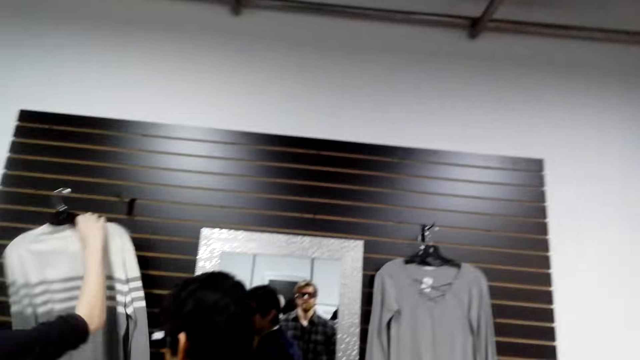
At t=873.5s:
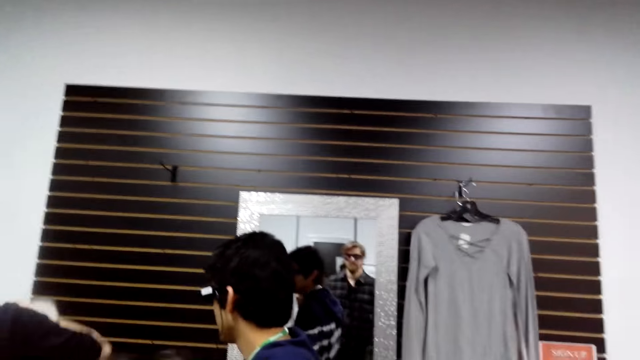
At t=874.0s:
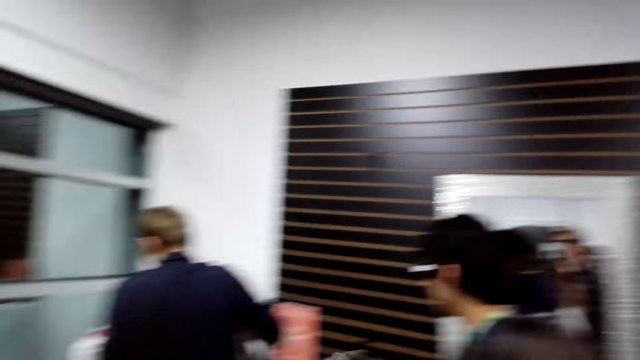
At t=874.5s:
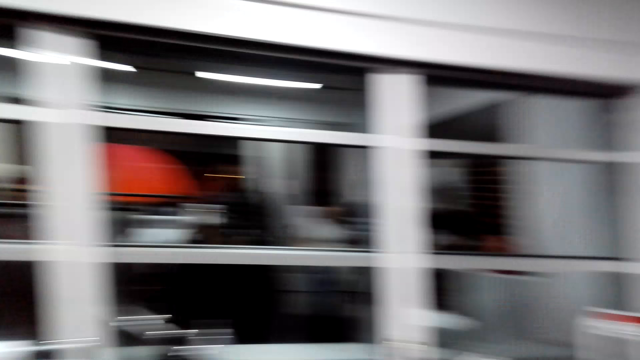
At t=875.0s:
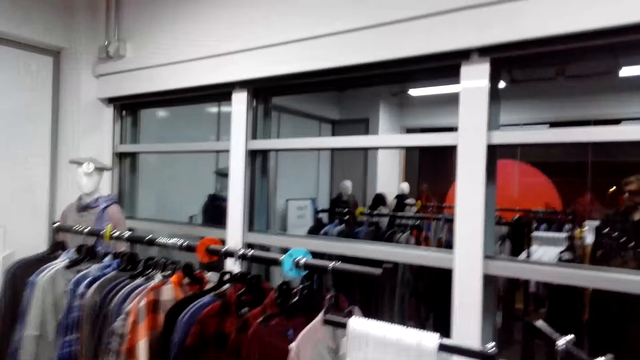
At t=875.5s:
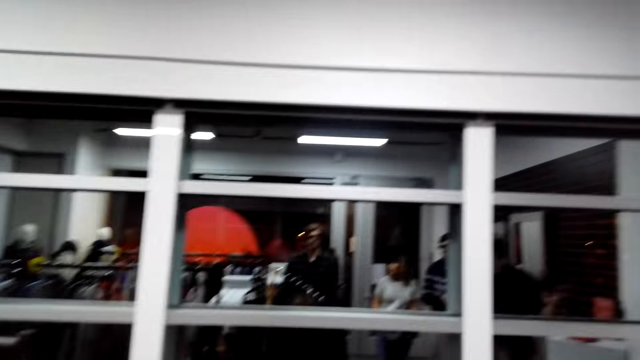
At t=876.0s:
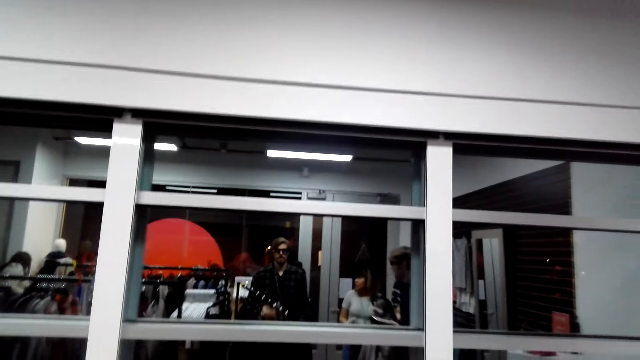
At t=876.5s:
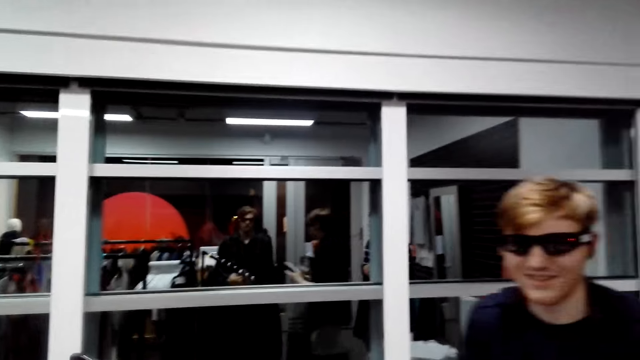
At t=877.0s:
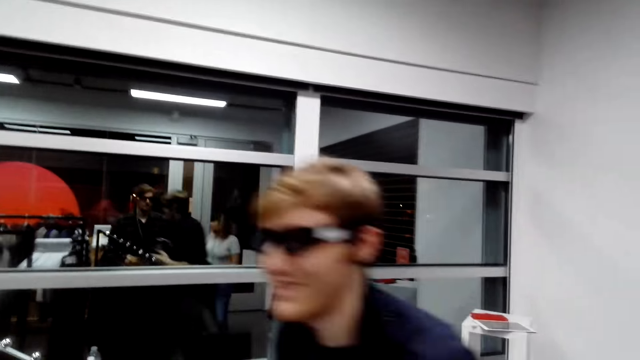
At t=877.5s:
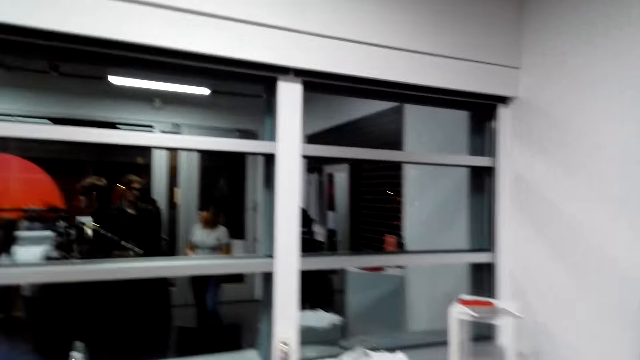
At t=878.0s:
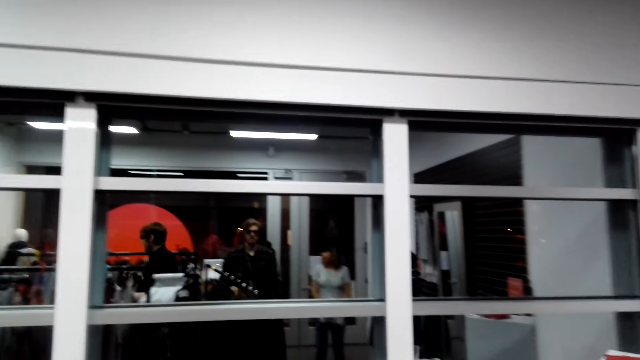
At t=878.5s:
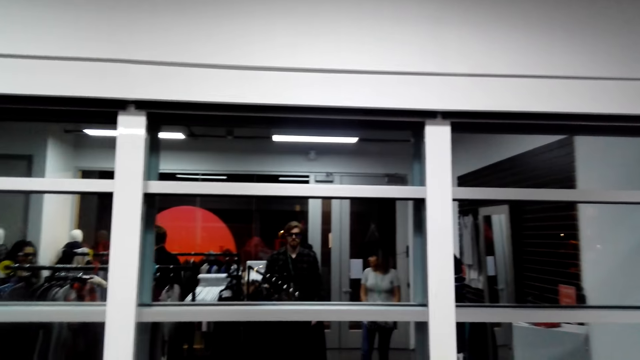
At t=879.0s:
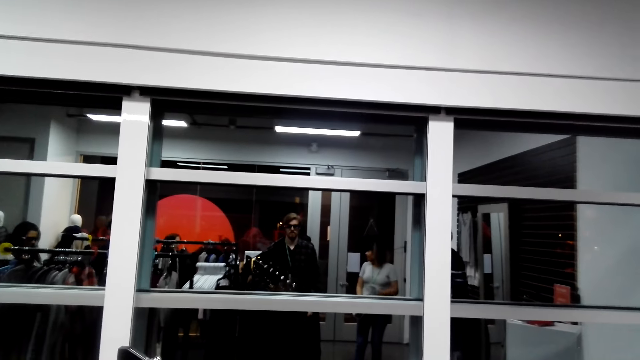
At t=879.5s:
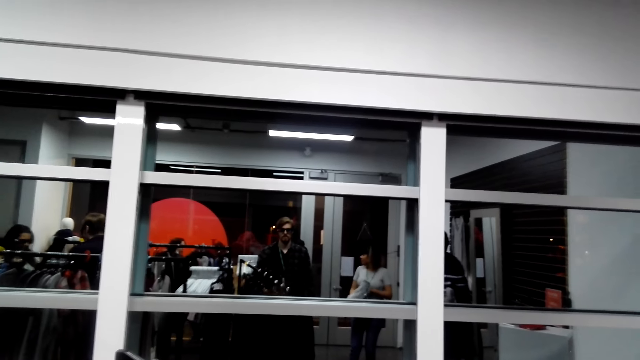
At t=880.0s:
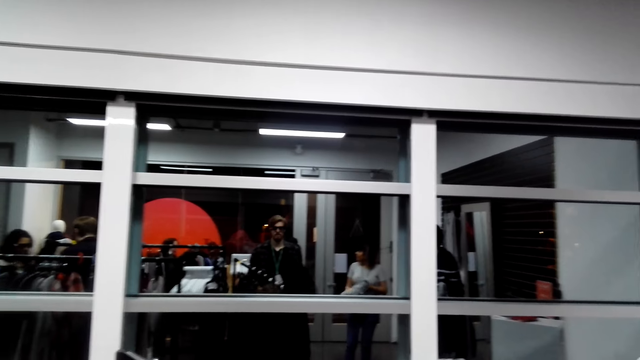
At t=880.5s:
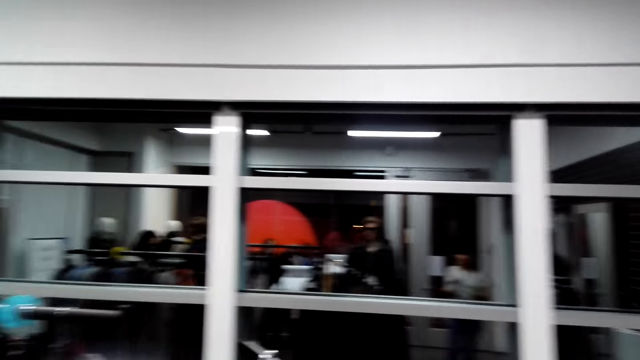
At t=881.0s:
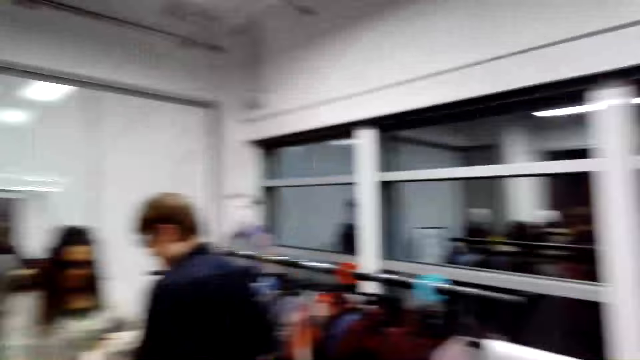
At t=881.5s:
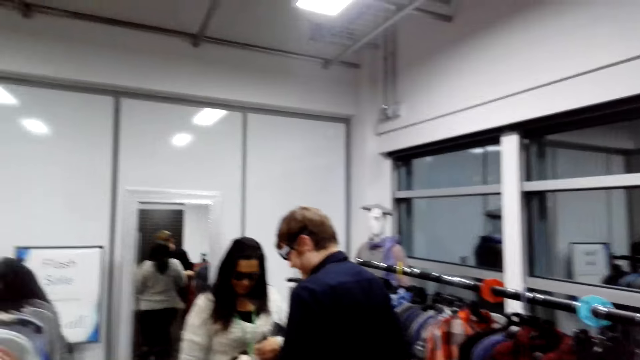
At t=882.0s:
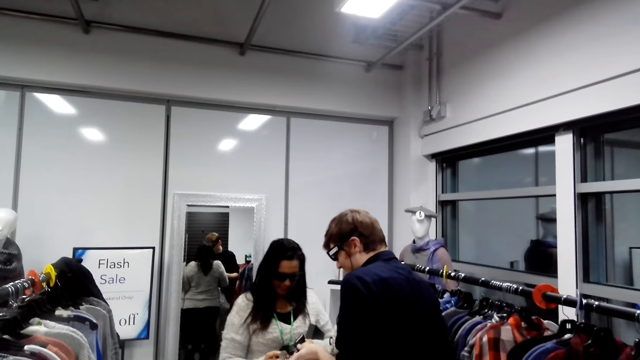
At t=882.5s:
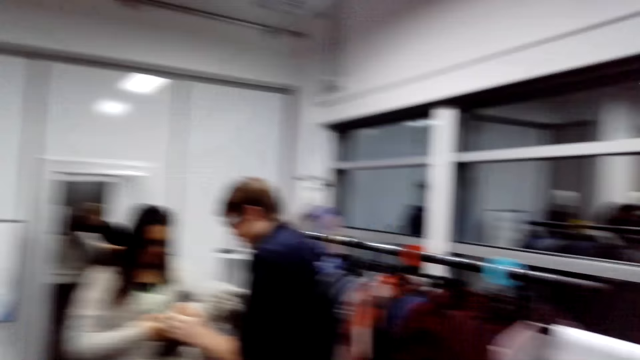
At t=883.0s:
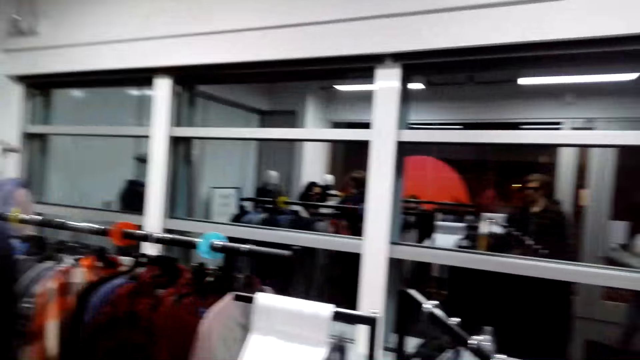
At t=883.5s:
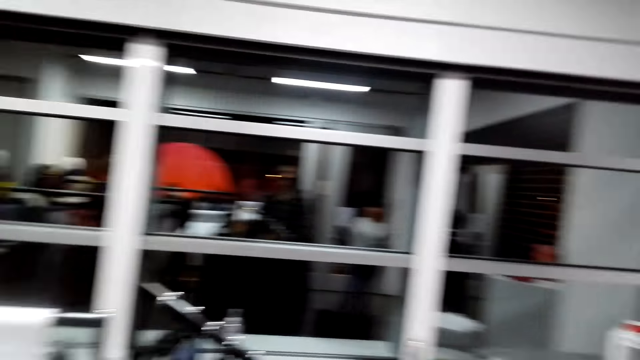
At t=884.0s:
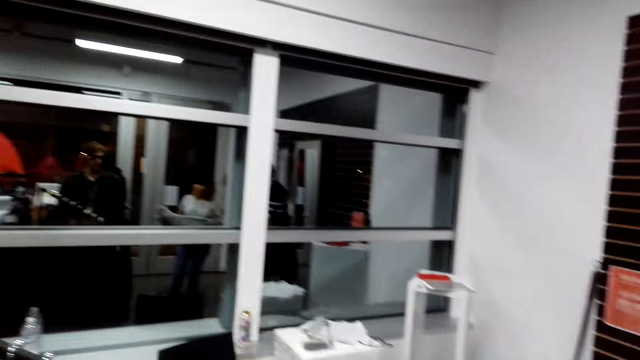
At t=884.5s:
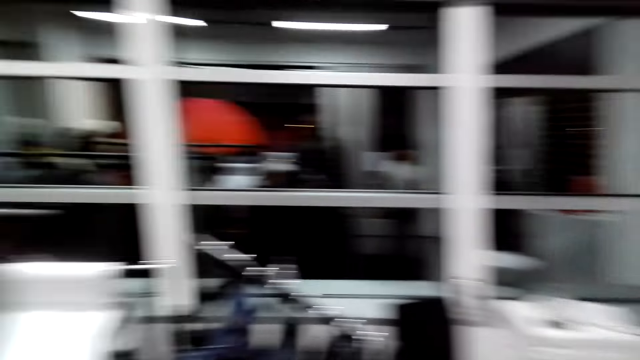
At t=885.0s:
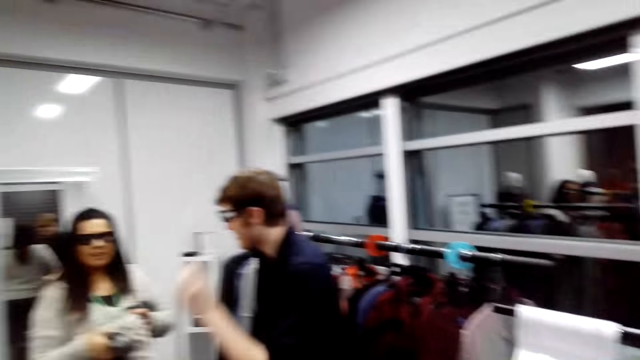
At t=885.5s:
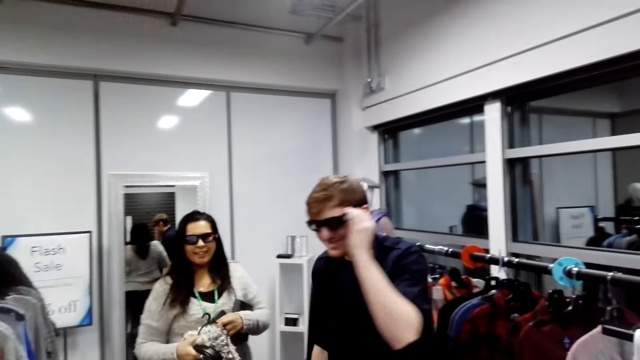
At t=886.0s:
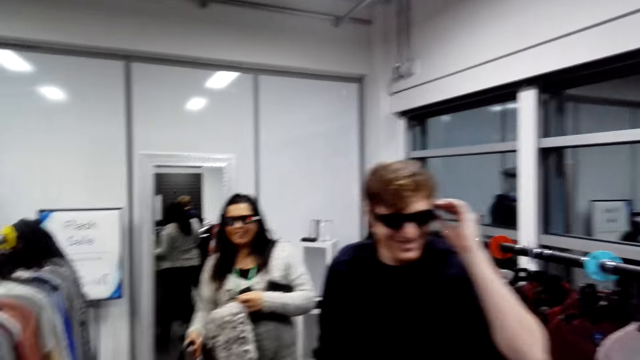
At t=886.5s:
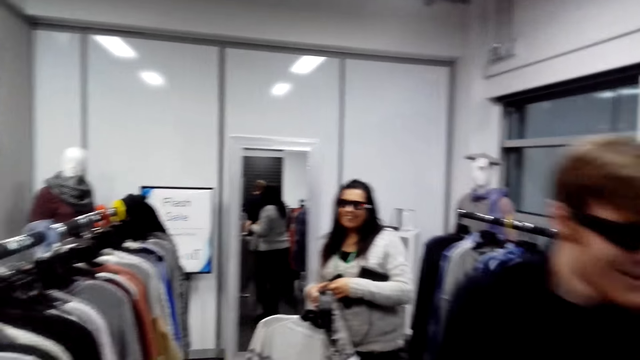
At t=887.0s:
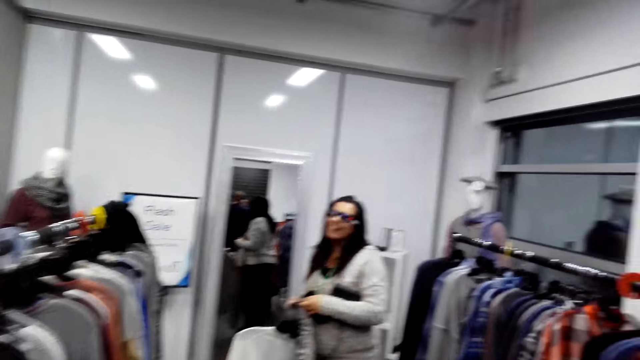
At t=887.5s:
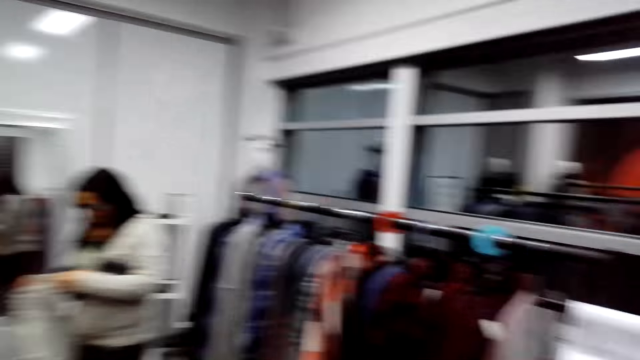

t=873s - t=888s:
A man takes the cloth from the wall. The man walks around. The camera wearer turns around. A woman takes the cloth from the man. The camera wearer looks around. The man fixes the specs.

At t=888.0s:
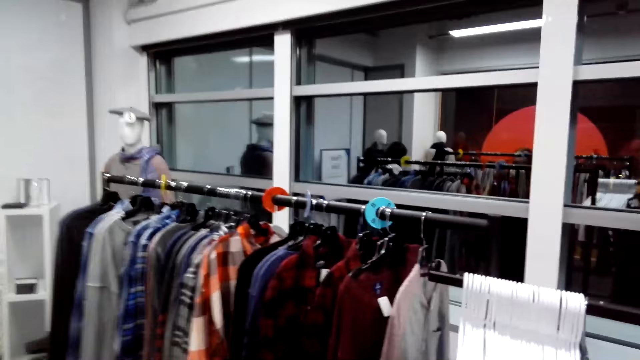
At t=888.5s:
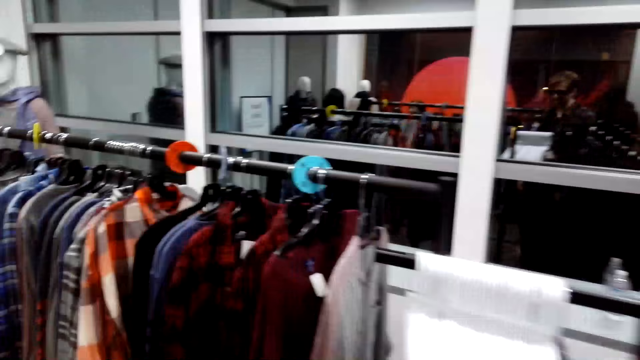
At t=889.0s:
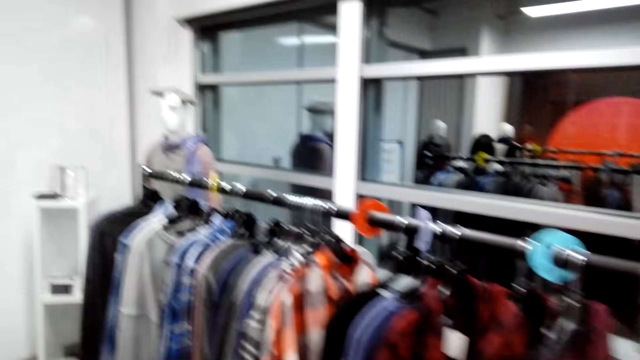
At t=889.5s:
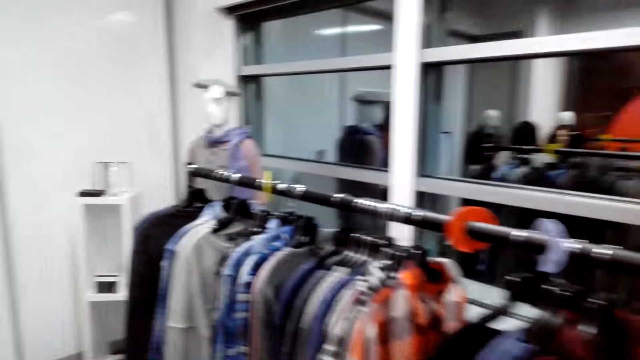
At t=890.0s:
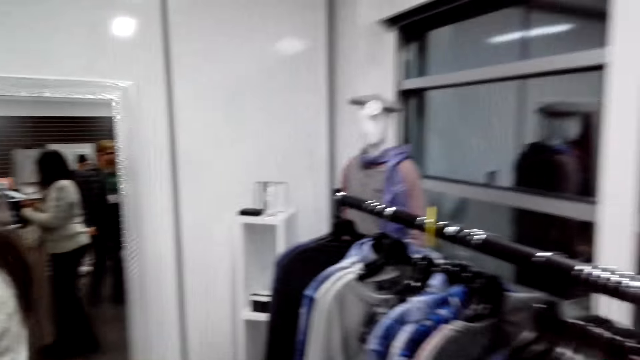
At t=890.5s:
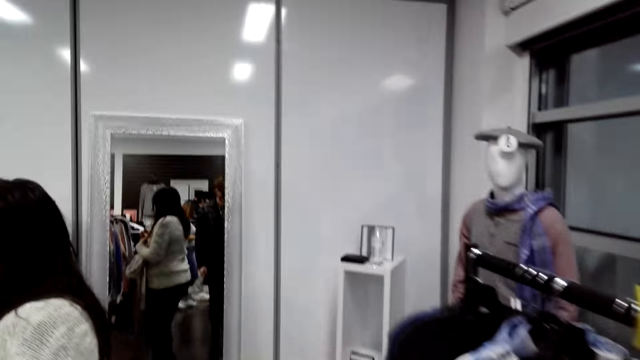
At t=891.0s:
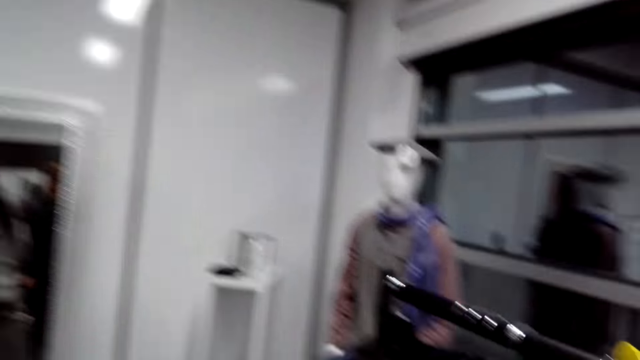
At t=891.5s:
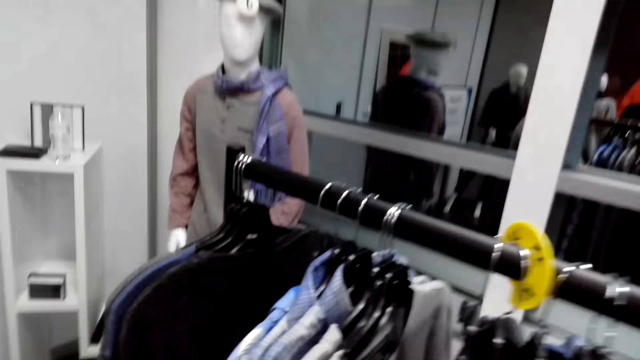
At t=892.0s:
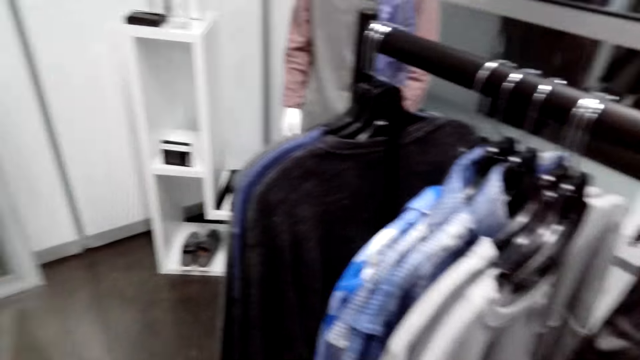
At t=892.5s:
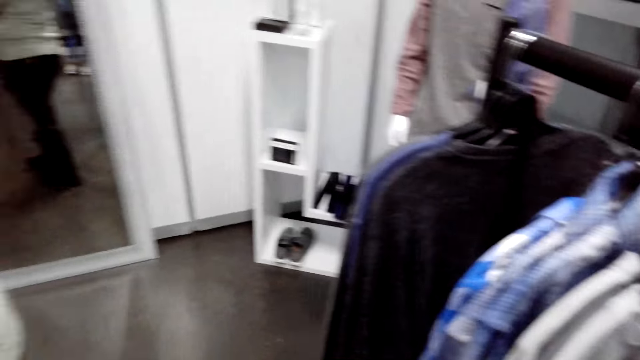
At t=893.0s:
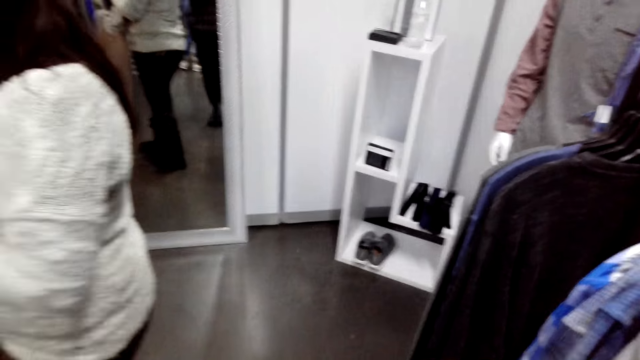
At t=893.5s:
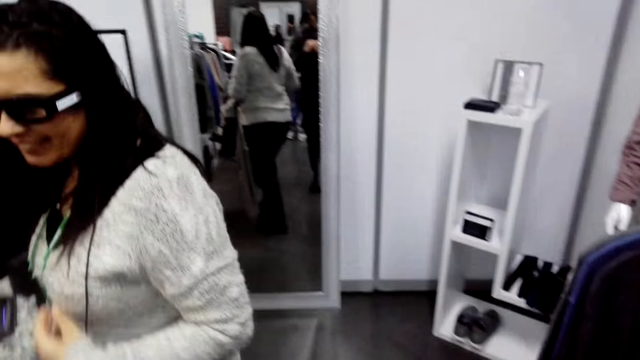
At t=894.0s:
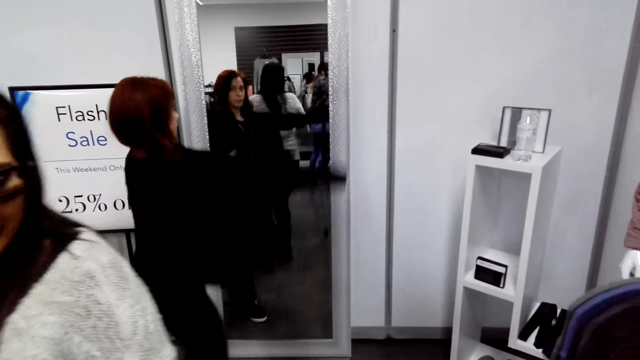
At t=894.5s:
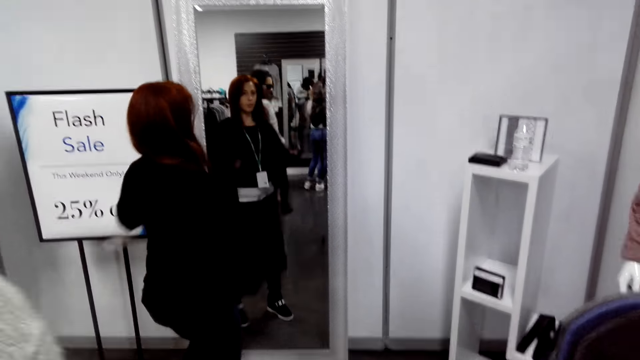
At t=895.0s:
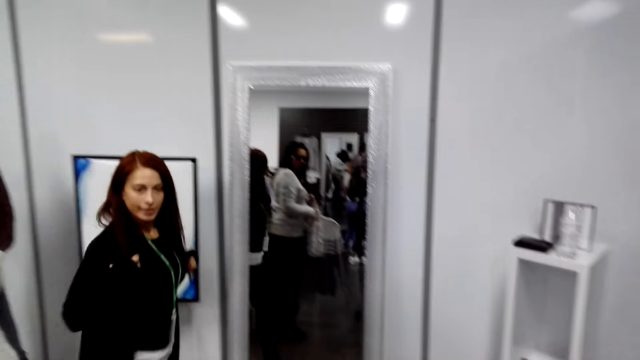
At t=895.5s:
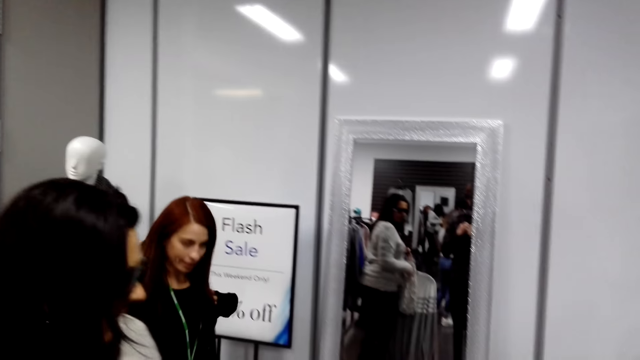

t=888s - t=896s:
A woman holds the cloth. The camera wearer walks around. The woman moves aside. Another woman pops in and moves back.
